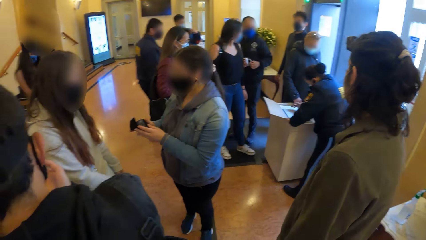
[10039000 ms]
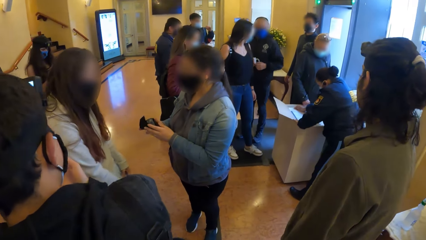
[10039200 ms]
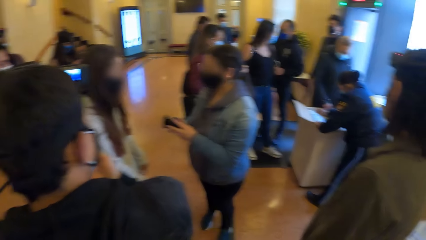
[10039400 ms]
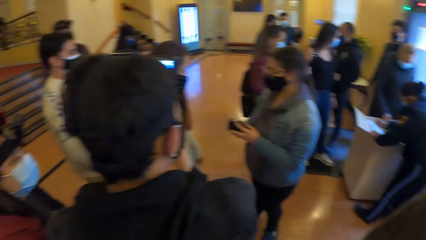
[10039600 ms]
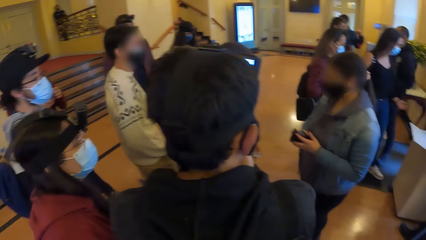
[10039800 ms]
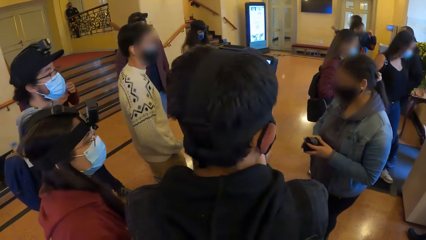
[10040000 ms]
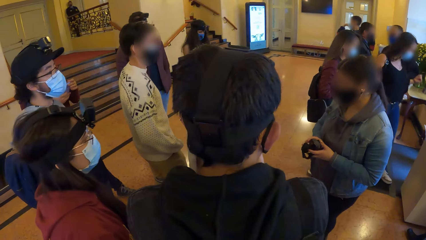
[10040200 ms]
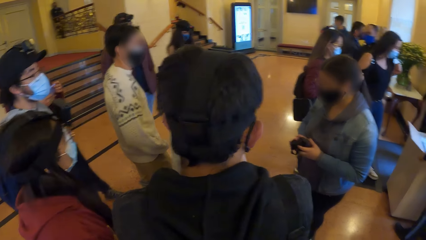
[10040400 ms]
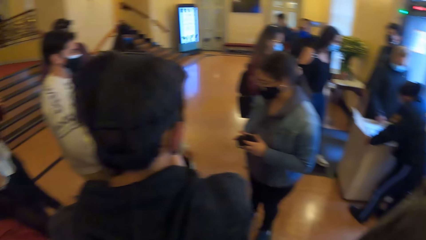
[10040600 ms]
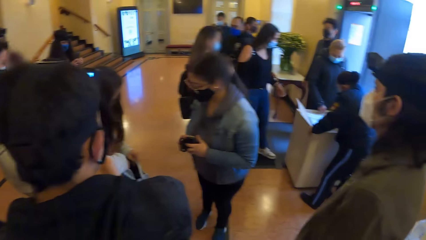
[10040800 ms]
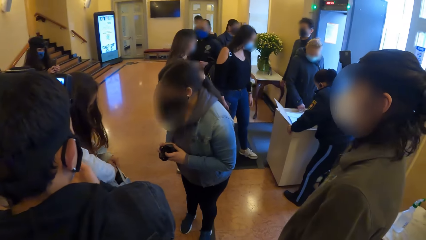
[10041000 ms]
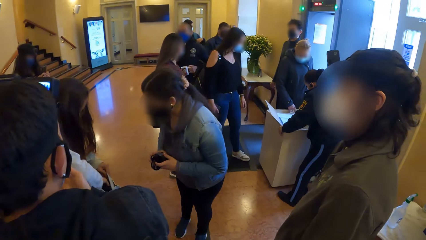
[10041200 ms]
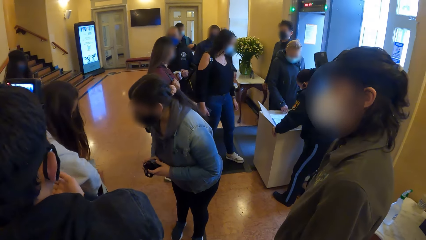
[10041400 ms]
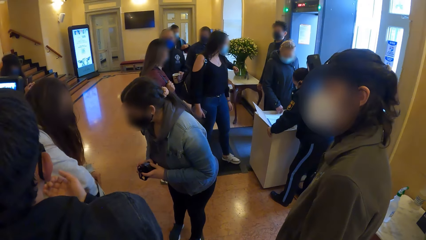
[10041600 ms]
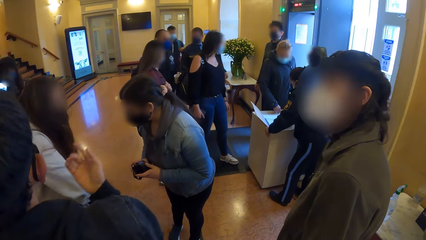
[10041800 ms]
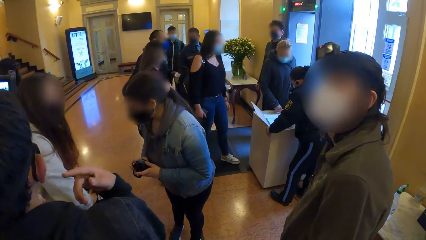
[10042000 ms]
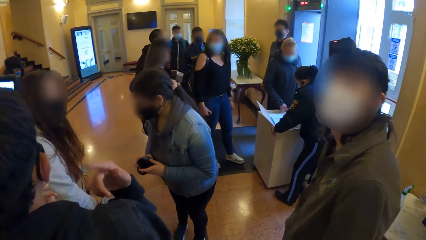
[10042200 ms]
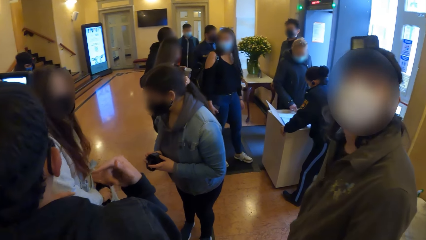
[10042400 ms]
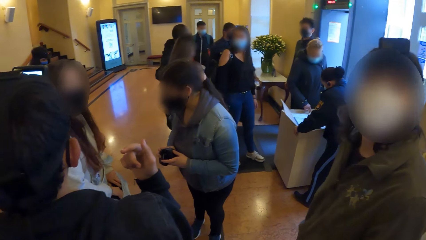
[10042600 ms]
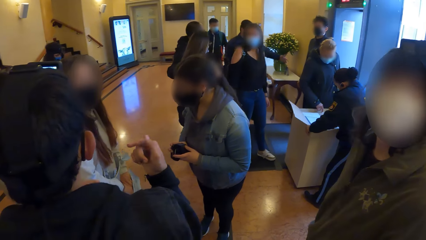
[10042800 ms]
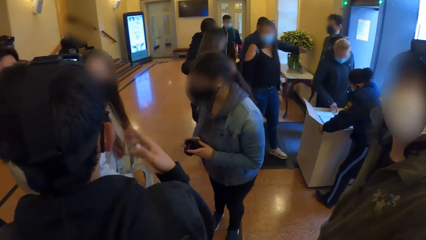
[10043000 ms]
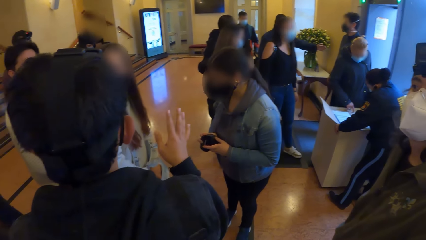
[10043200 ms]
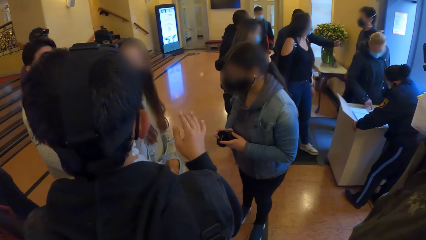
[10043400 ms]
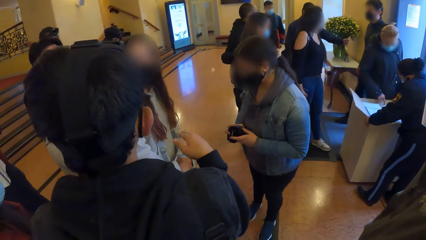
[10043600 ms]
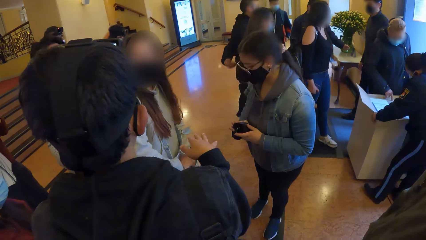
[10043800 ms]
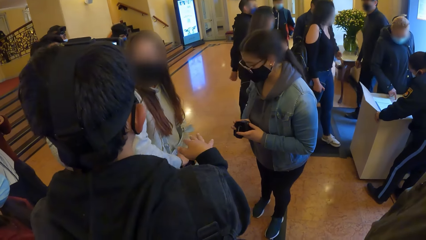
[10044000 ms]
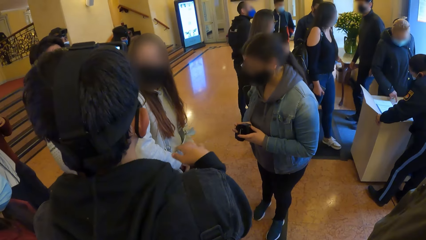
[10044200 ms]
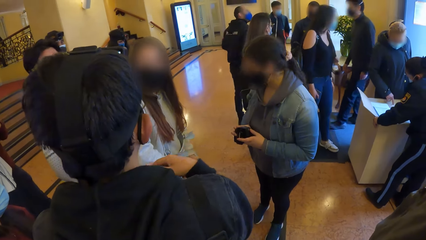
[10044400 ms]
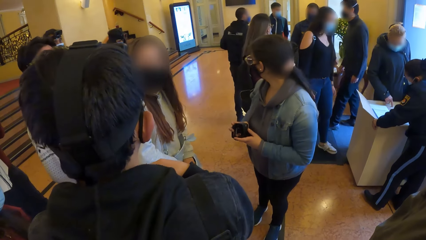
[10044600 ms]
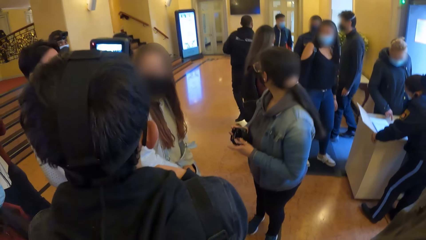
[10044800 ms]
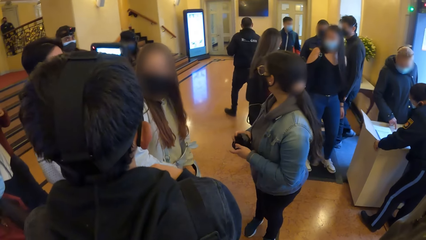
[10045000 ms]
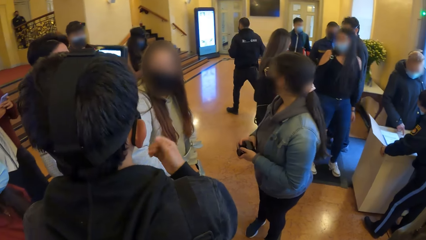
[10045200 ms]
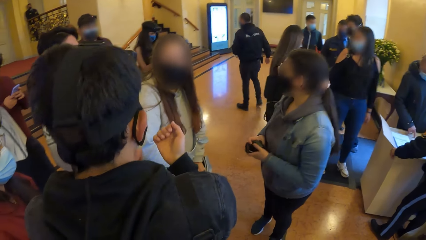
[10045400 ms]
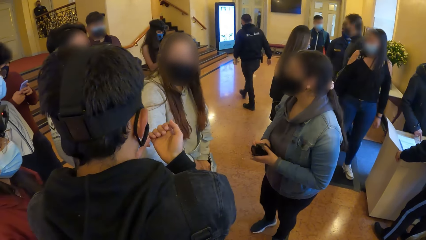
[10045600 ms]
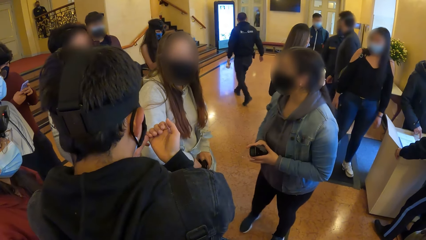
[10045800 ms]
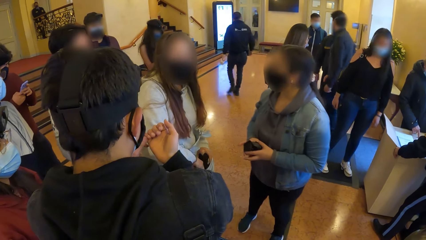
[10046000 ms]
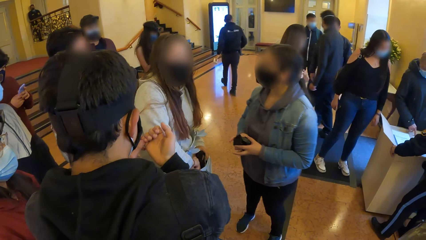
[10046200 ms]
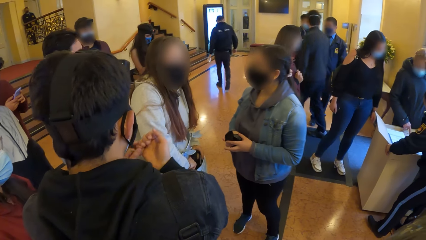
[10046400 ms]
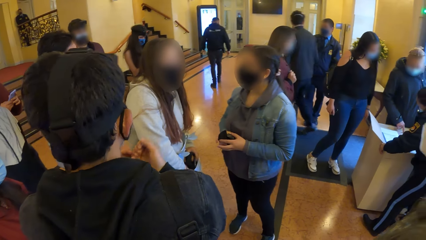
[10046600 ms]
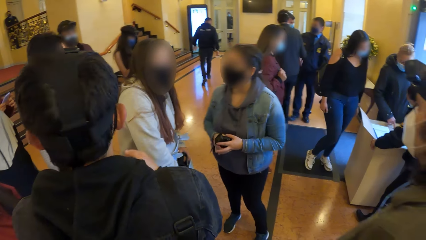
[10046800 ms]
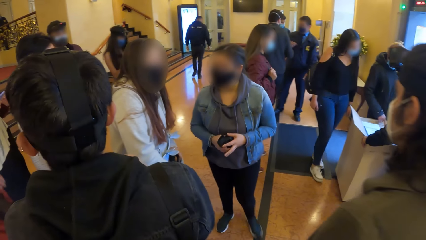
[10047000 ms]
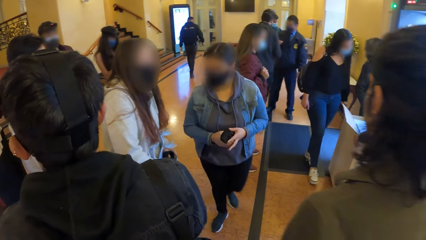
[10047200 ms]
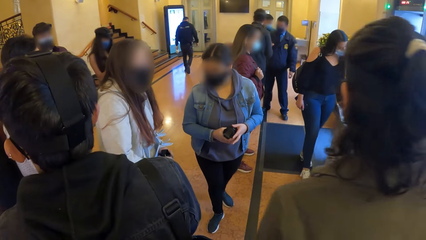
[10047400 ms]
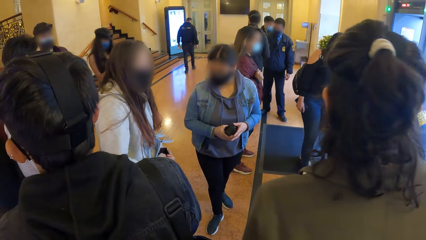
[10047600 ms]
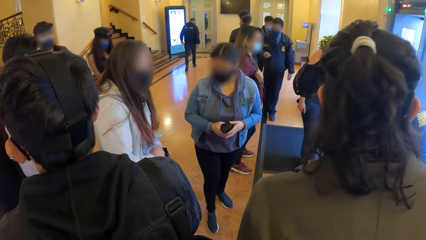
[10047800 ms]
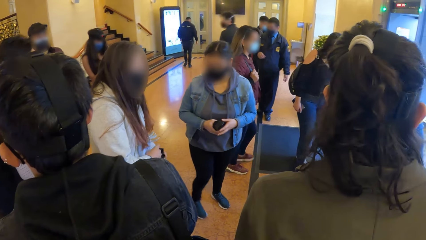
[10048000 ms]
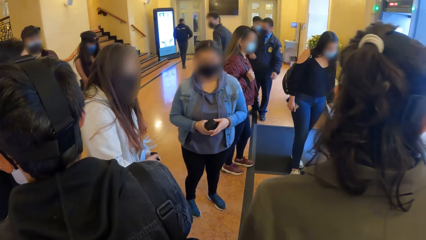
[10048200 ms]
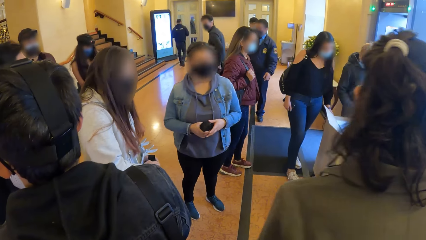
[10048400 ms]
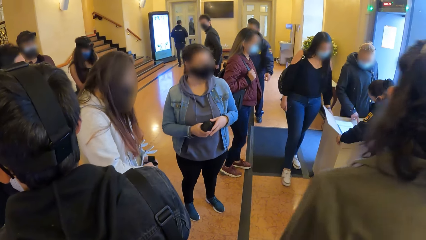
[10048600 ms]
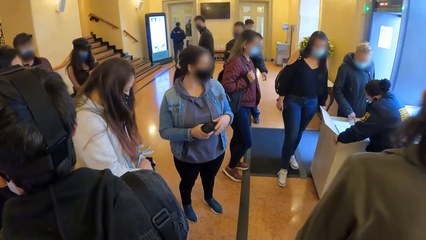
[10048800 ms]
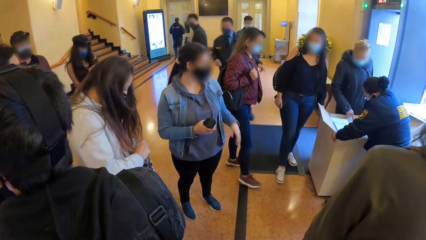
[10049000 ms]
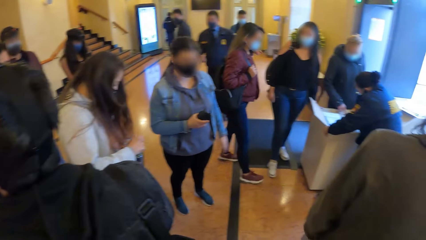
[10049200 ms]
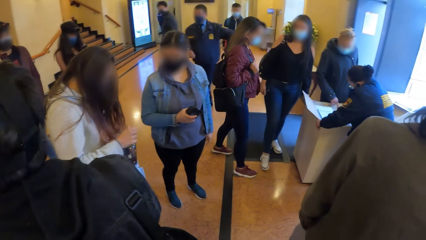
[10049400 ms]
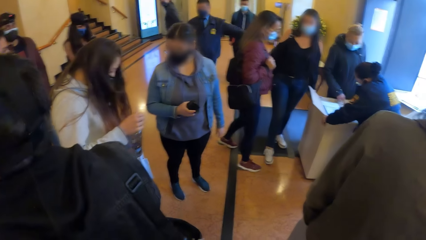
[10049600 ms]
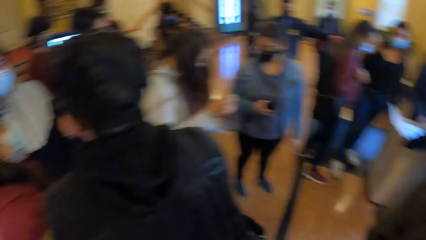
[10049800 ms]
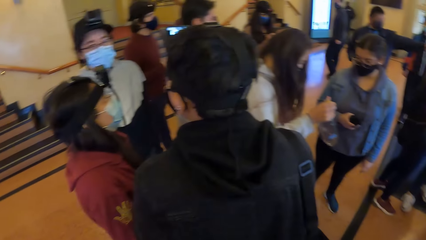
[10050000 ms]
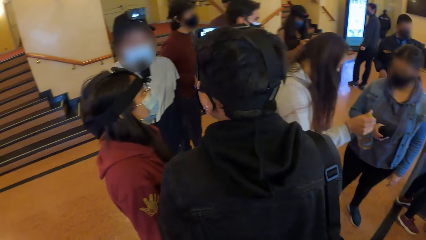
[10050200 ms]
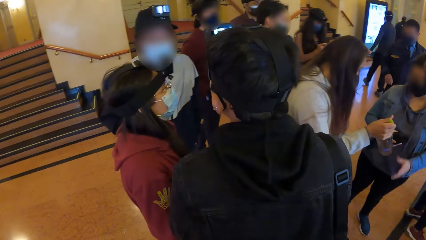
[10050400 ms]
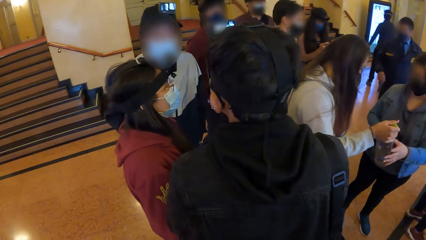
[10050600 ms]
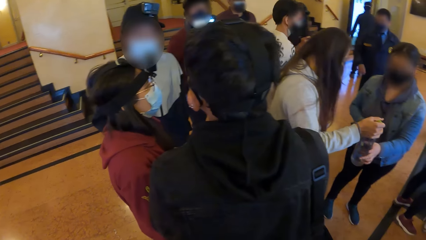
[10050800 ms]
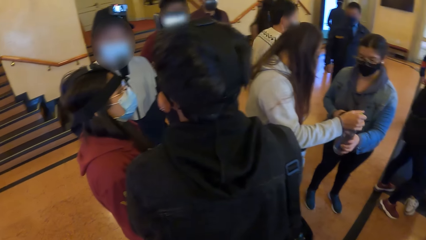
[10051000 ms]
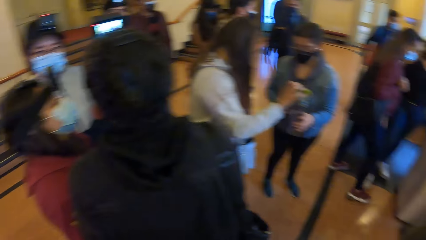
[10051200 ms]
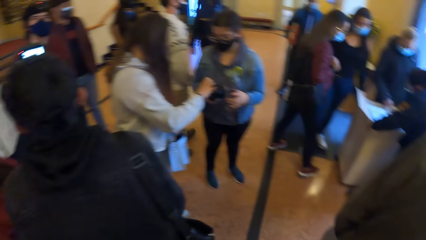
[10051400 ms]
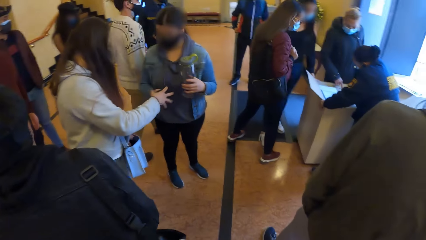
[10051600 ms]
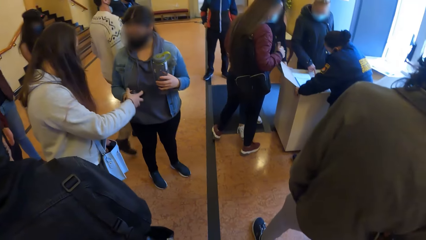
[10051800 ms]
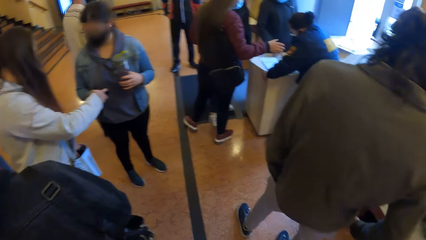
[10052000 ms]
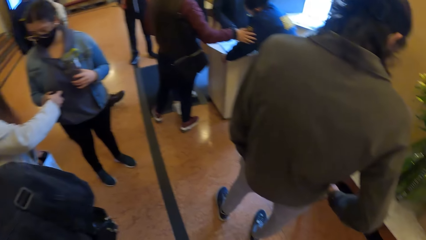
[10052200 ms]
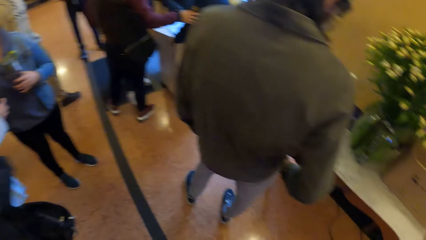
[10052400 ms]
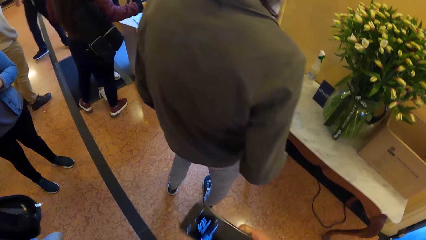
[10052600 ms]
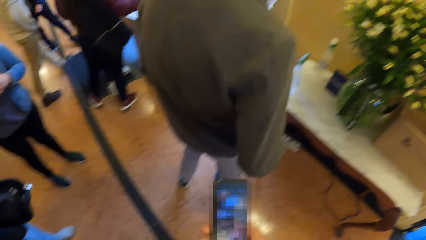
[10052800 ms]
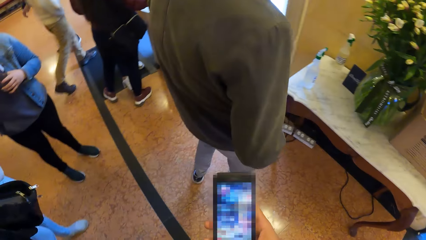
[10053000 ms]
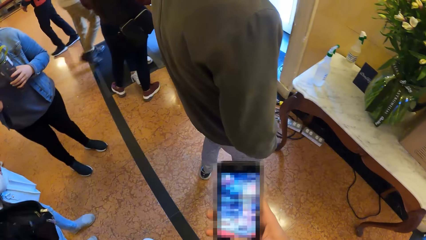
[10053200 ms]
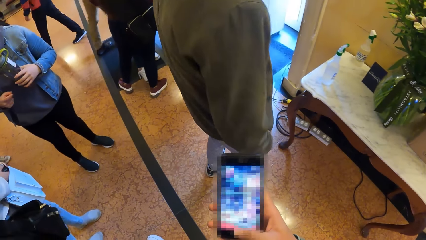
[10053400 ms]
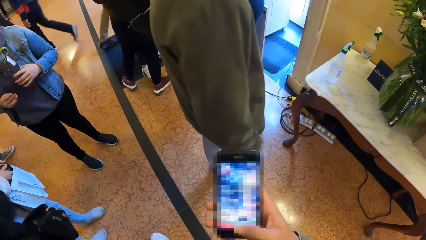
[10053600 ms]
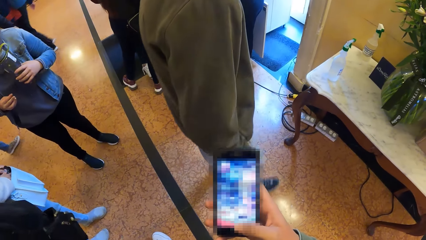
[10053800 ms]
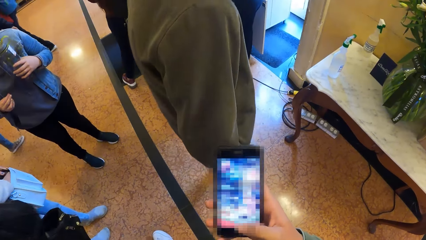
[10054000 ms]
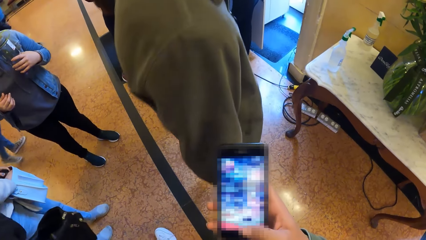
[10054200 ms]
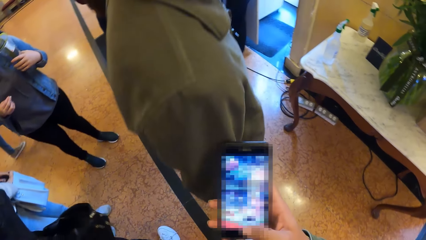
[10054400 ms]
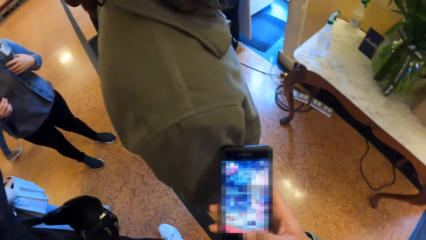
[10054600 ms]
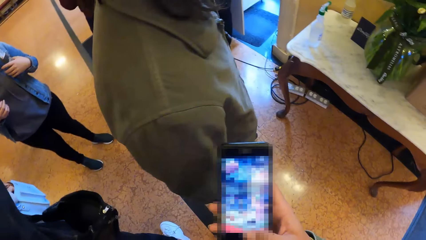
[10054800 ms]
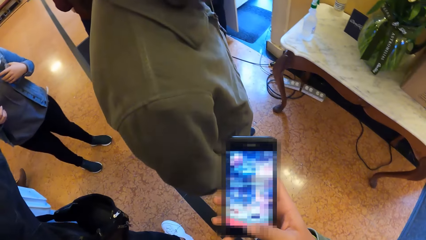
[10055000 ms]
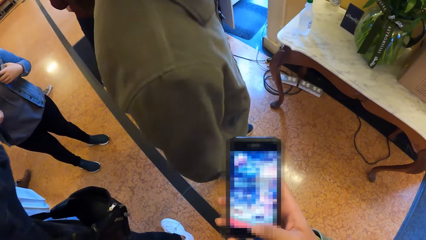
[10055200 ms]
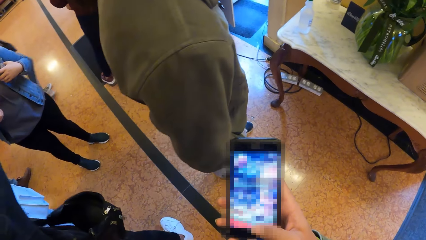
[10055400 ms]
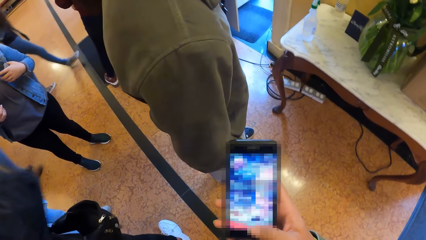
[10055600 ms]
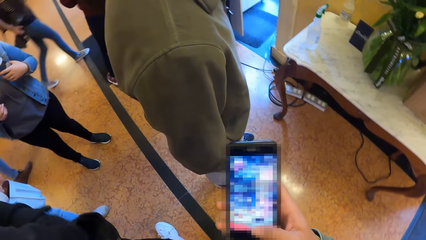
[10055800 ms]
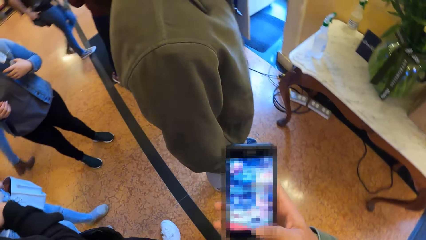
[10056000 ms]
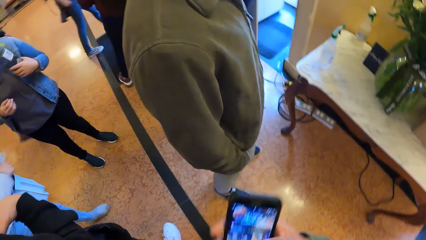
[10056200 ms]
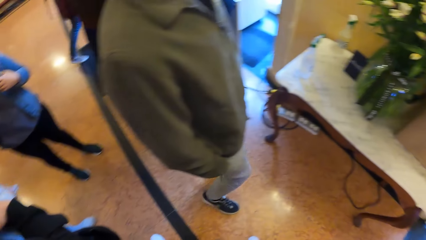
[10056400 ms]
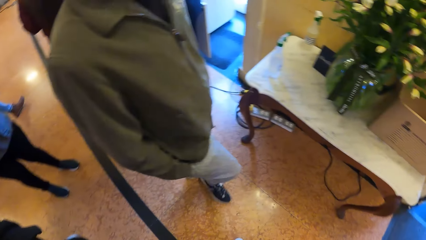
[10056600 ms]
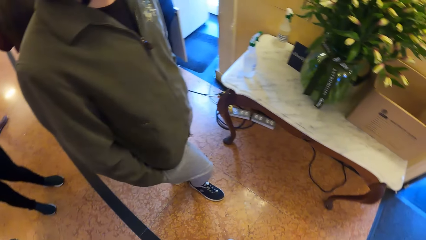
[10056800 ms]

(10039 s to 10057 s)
A woman searches through a bag on her body with her hands. The woman takes out a water bottle from the bag with her right hand. The woman passes the water bottle to another woman. The first woman collects the head strap camera from the other woman with her right hand. The camera wearer operates a mobile phone in his right hand.
